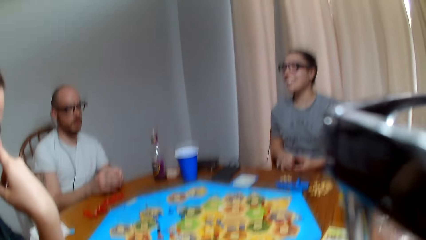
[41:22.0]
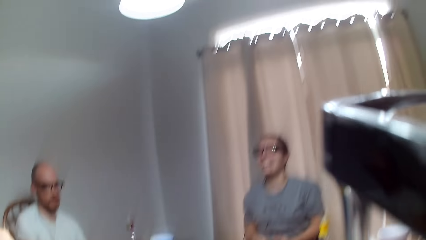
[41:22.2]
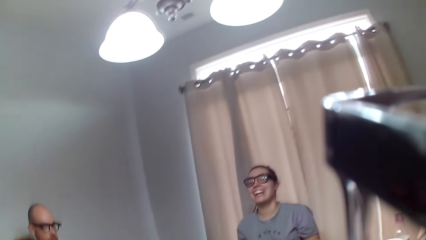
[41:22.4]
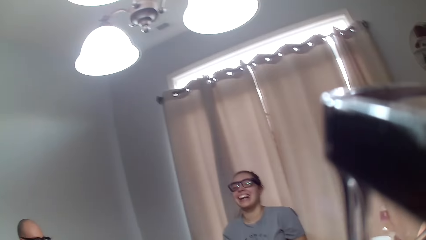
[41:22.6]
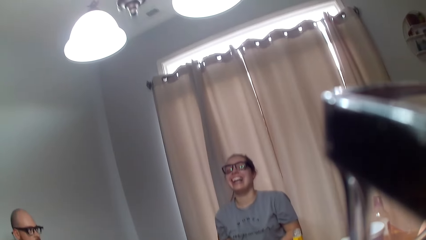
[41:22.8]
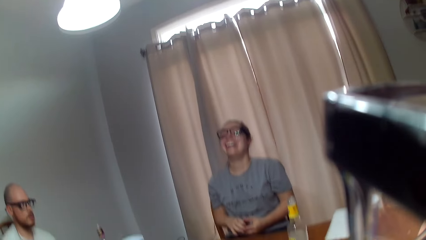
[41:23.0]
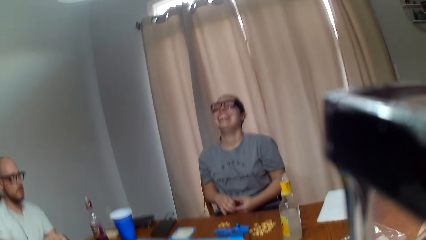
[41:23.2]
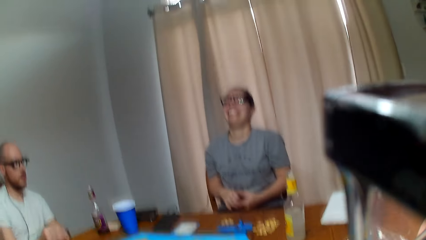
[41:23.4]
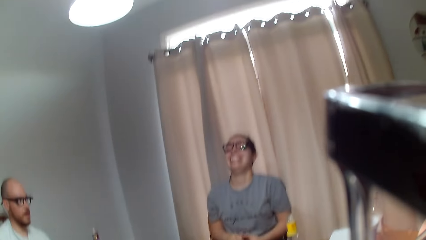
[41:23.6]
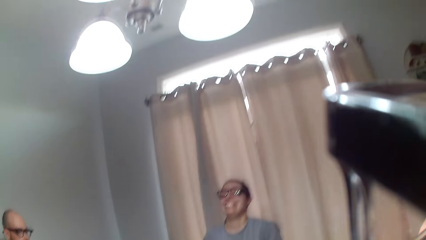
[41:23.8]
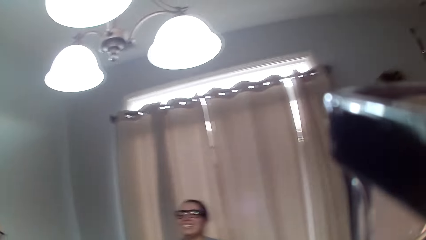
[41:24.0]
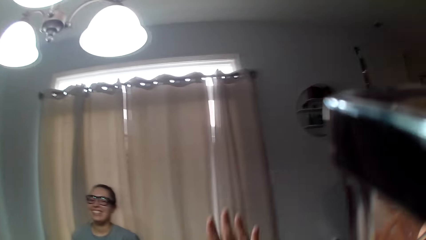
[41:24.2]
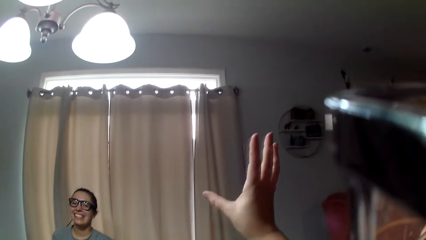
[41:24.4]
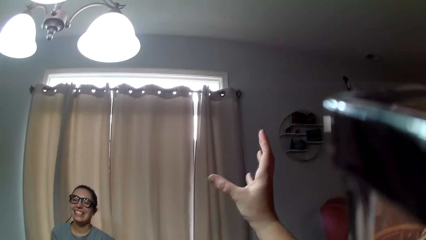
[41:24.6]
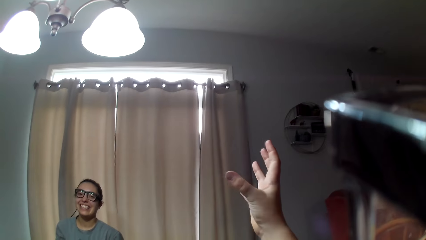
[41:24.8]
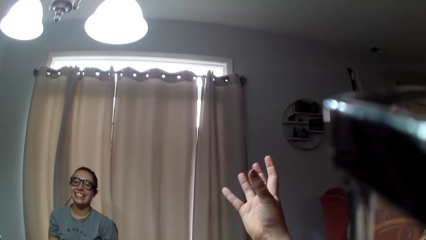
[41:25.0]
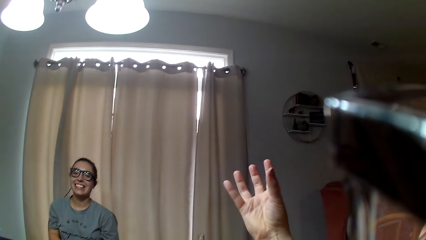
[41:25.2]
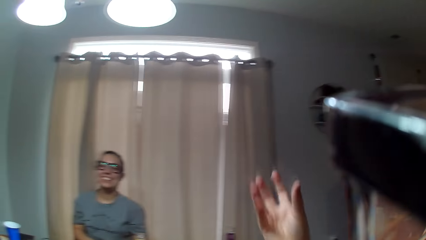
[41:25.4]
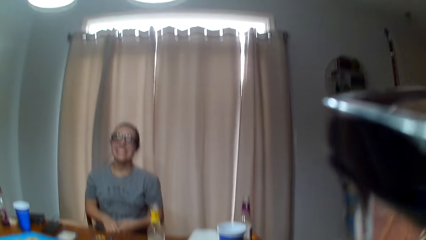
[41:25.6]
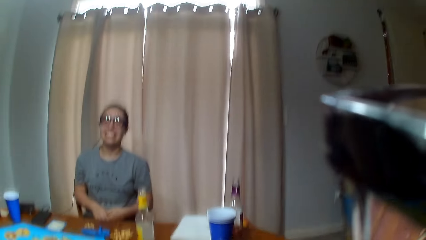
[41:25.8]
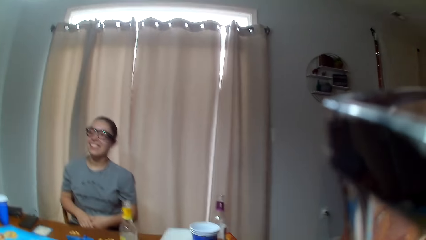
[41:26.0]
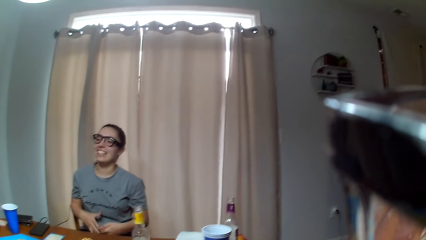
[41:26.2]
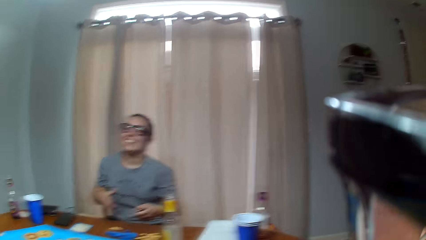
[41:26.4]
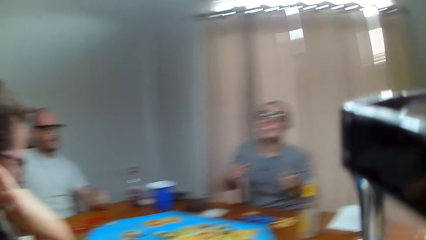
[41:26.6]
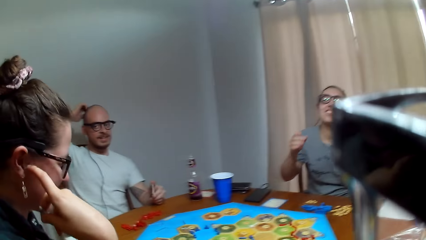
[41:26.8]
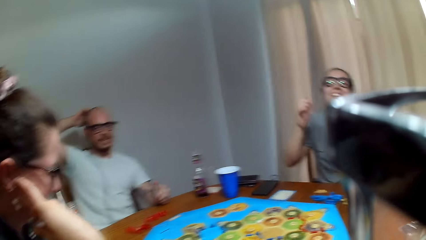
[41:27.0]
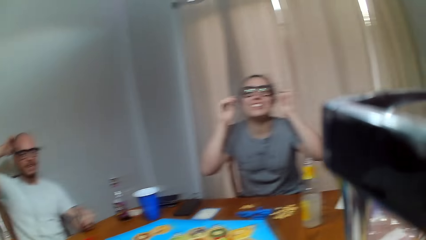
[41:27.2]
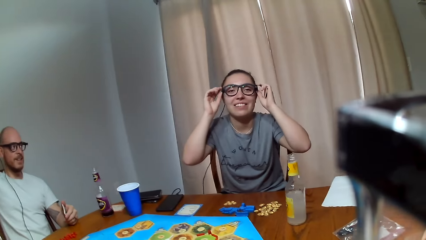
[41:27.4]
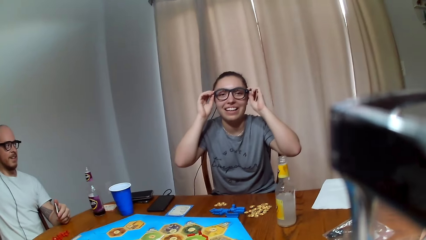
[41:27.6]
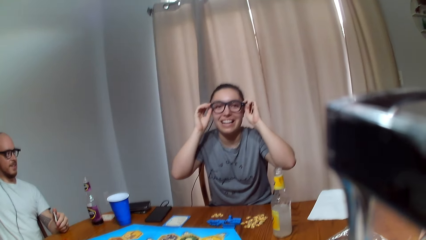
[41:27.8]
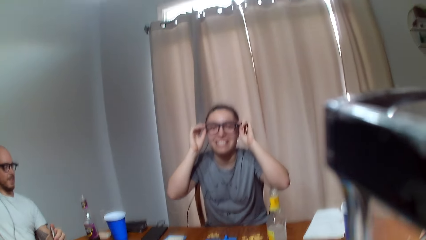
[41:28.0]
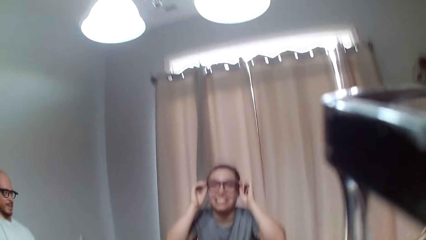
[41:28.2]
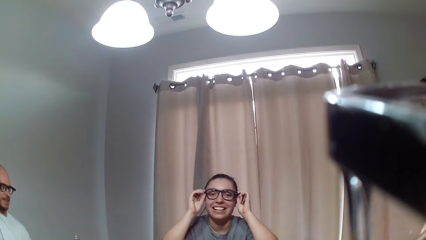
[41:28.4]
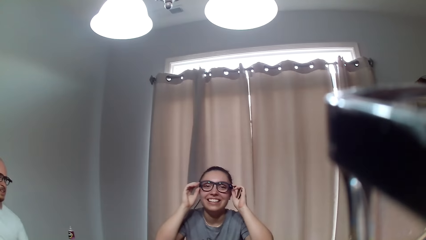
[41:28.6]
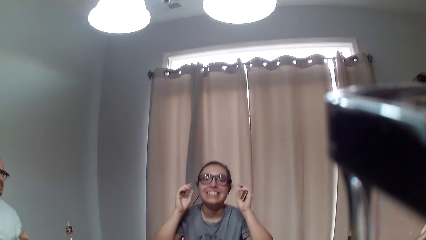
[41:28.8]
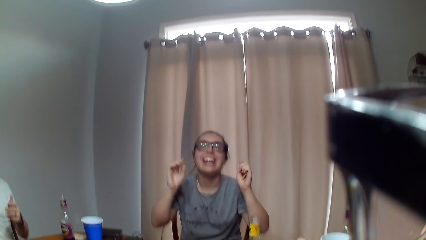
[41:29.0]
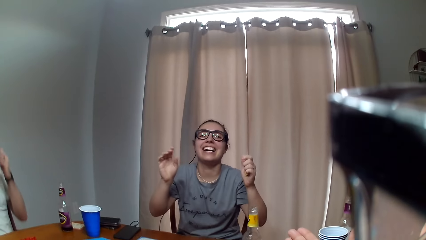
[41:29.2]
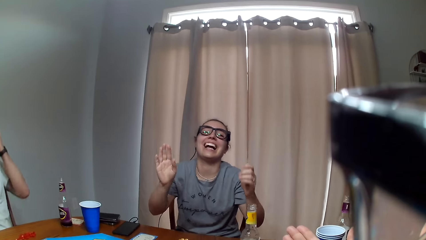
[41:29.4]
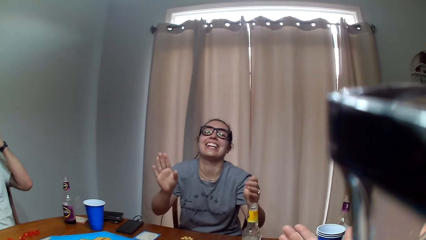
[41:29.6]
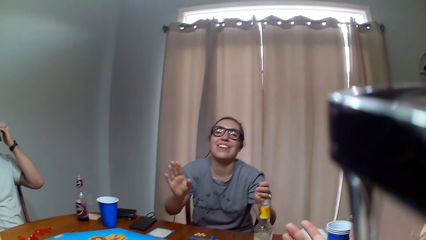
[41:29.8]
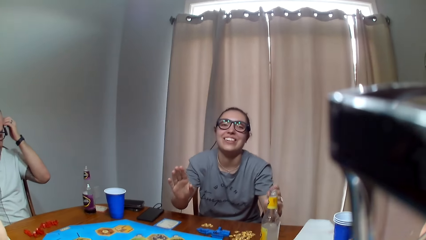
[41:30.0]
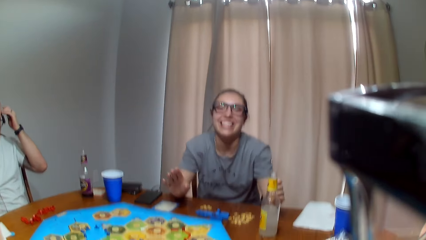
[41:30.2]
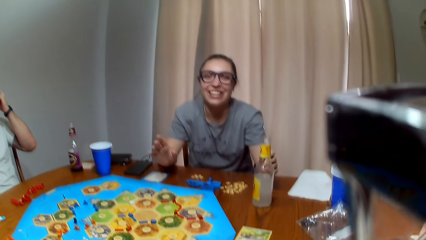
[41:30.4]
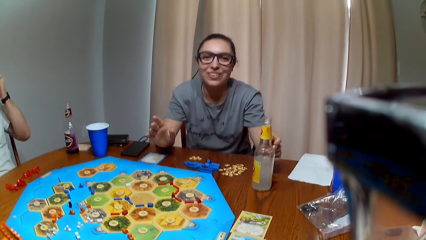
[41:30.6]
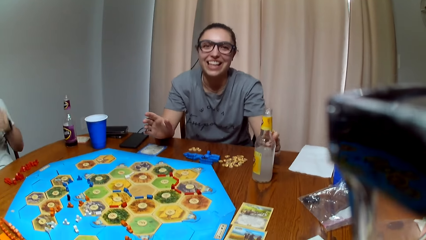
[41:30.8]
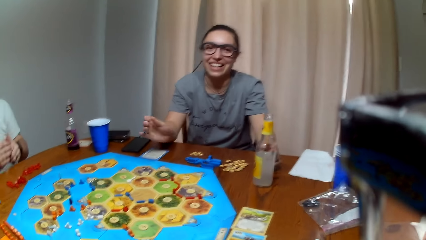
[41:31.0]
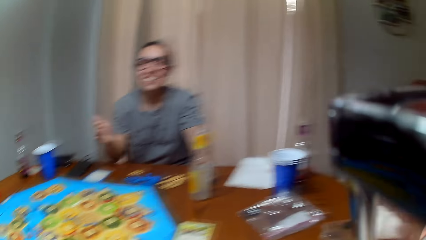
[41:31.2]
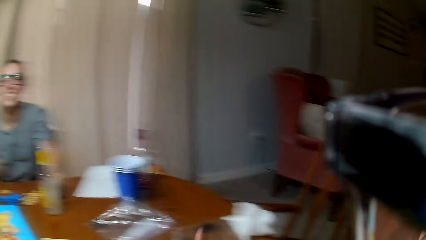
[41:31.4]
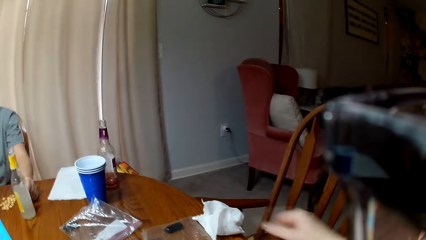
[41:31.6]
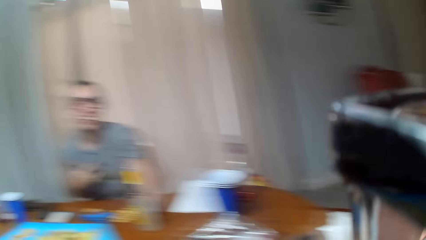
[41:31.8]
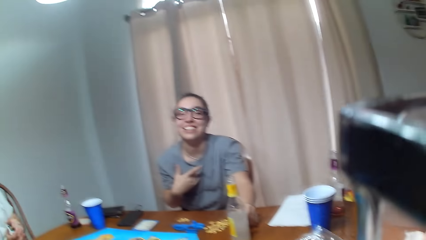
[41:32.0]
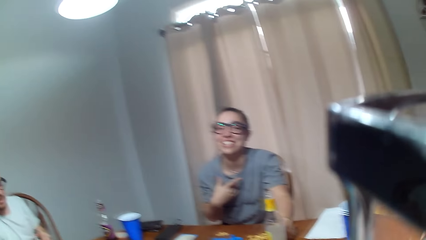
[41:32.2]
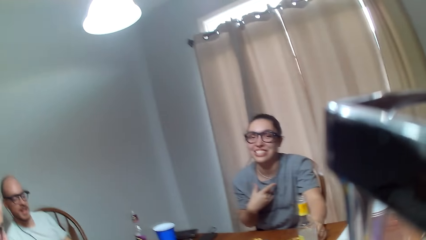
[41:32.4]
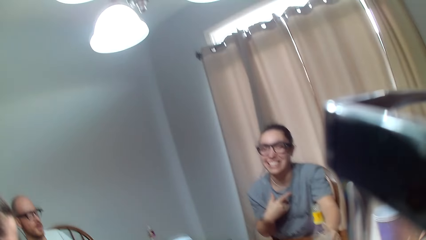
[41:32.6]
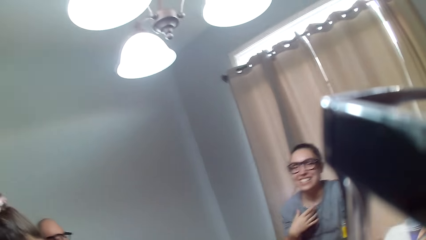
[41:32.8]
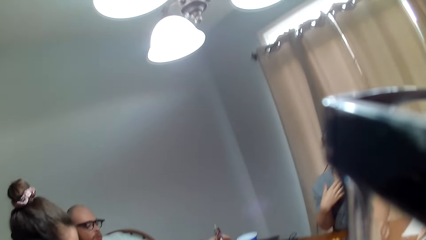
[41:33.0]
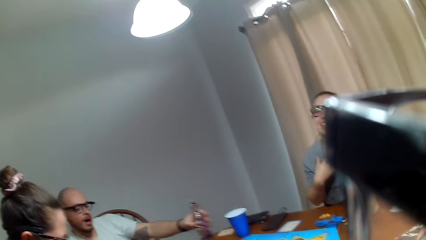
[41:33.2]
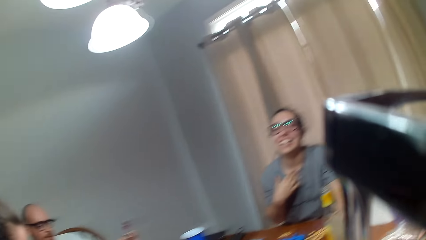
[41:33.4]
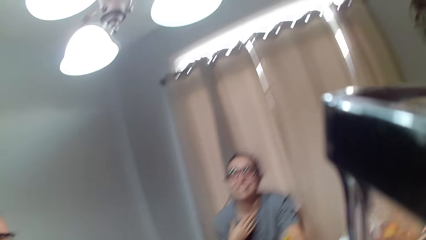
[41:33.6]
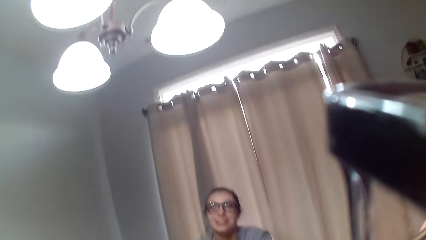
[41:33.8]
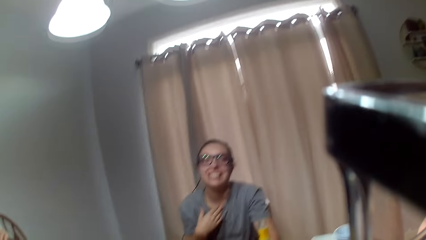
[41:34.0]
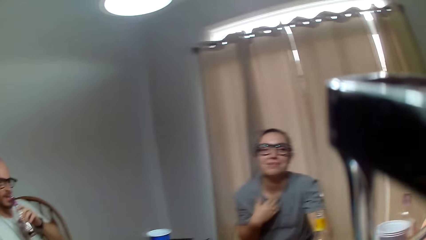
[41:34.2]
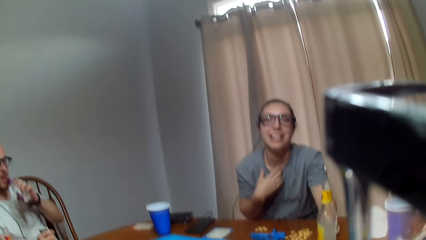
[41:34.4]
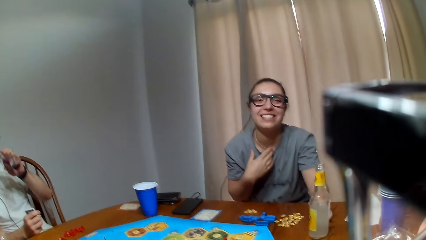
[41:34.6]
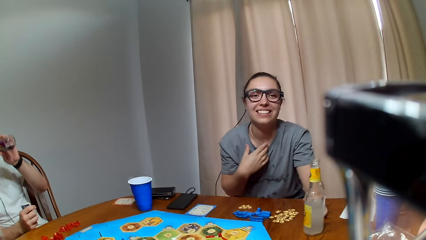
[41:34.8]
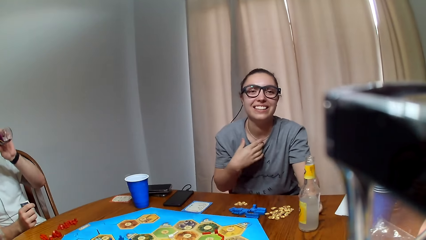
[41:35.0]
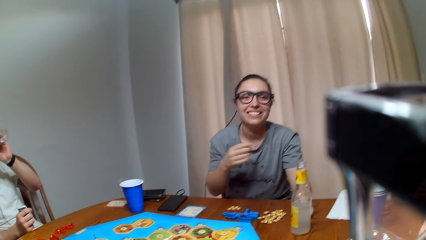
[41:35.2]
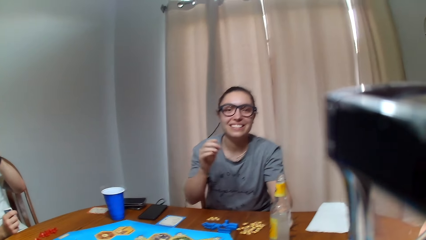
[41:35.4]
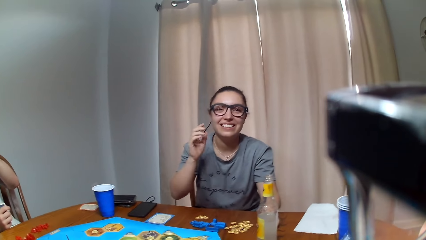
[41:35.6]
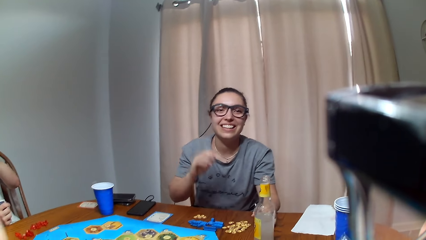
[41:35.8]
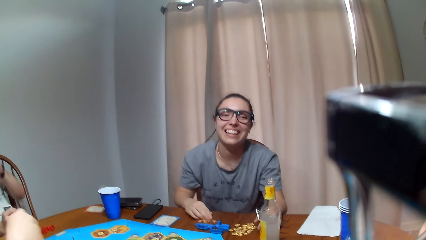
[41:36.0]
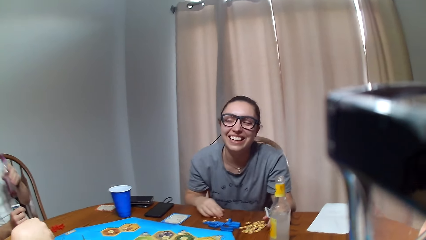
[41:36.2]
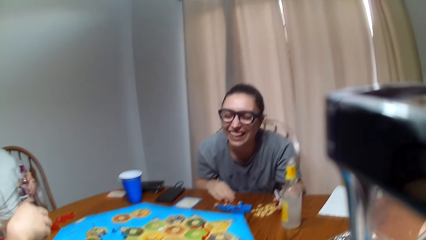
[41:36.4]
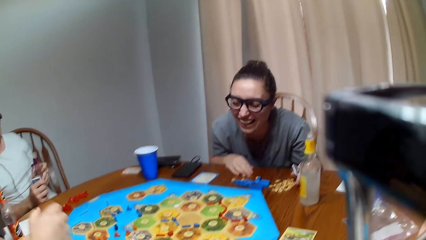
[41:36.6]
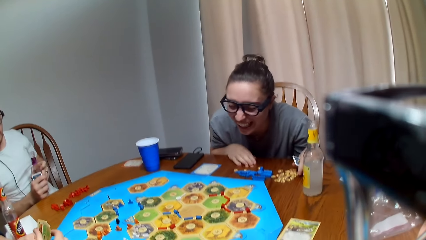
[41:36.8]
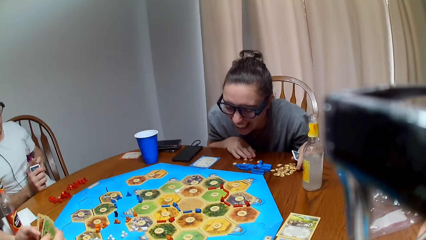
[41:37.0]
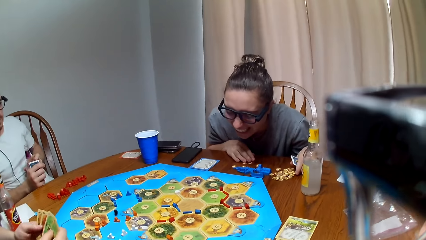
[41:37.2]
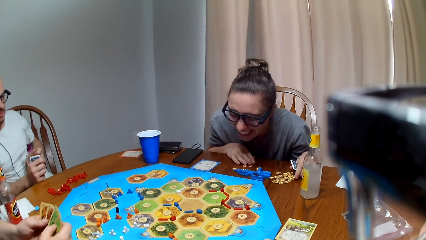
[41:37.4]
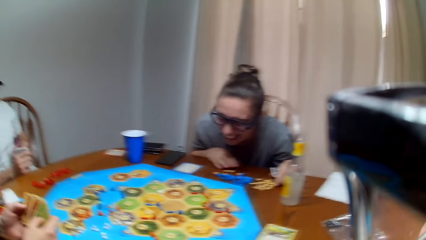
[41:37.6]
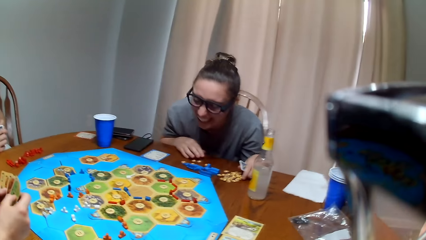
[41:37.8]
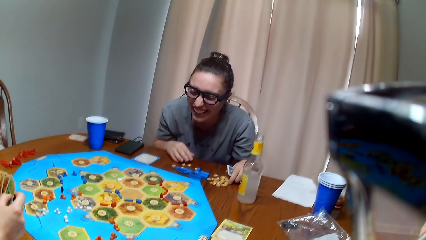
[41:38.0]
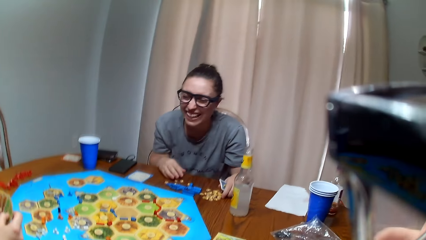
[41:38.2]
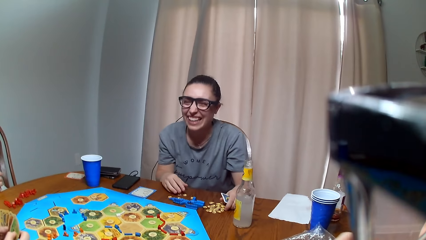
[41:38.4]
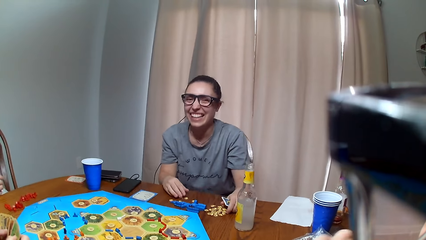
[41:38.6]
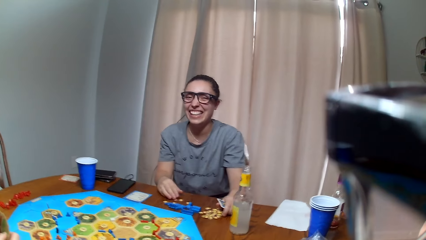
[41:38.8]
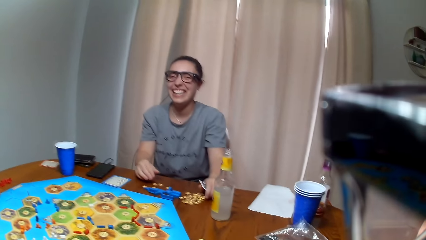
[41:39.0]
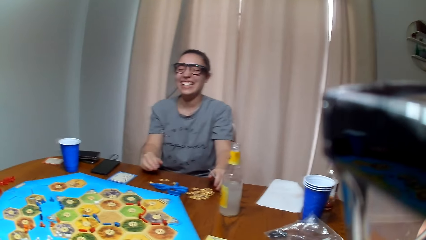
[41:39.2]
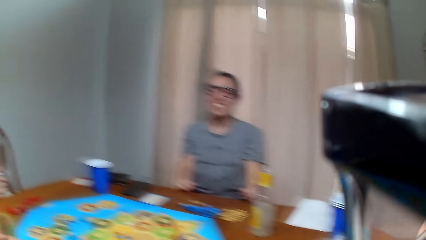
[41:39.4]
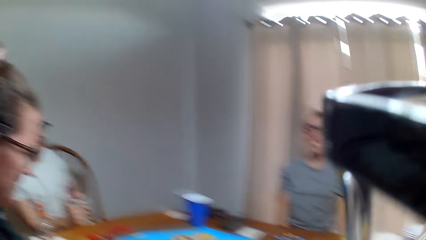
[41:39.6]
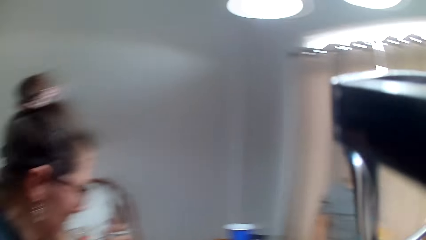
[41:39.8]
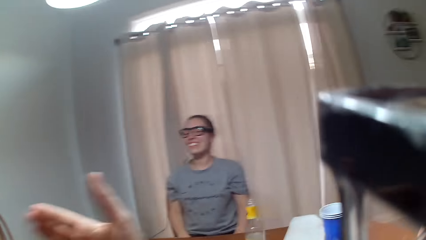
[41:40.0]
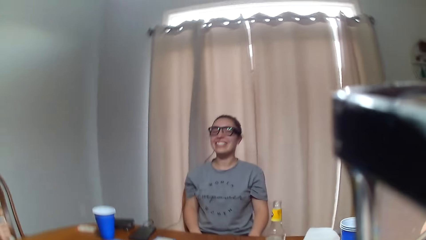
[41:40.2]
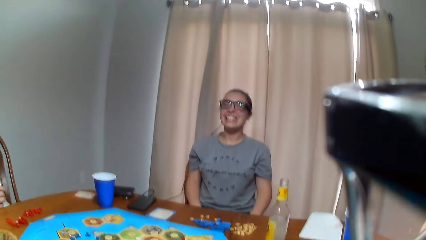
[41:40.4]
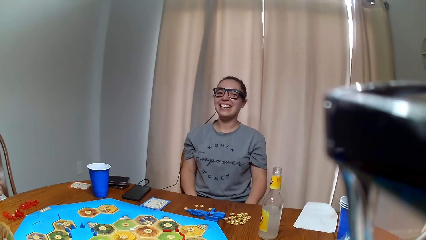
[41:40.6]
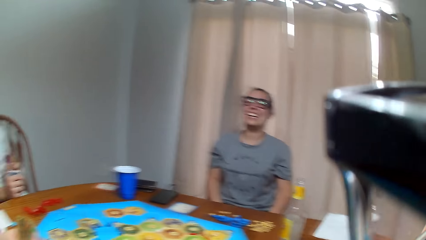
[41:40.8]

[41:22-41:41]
The camera wearer raises her right hand up. A person touches her glasses. A lady tilts the shades. The camera wearer talks to the lady. Another lady shuffles the cards.
